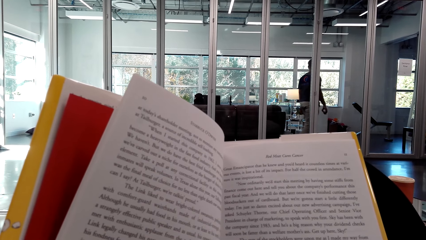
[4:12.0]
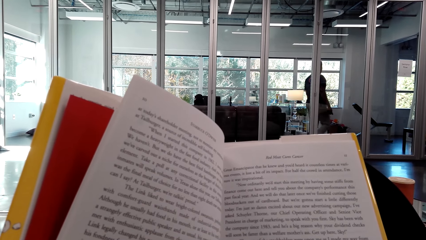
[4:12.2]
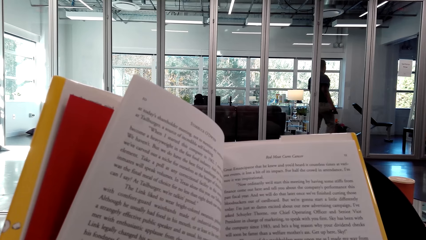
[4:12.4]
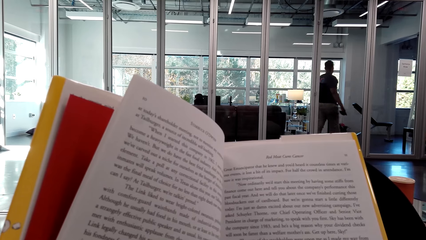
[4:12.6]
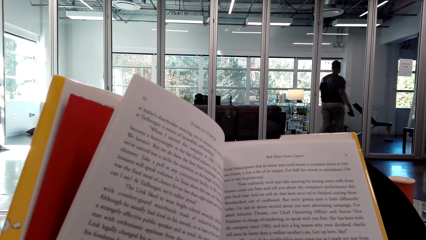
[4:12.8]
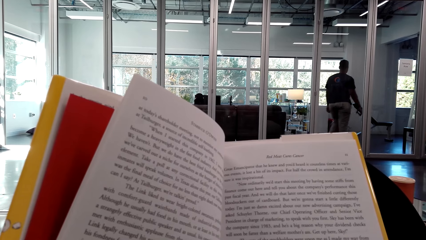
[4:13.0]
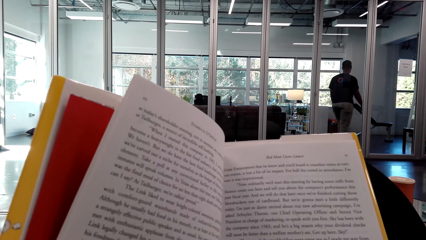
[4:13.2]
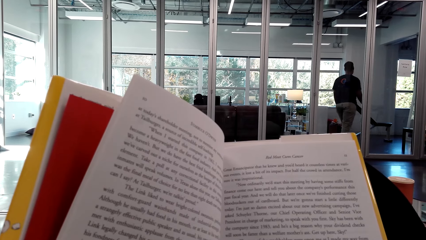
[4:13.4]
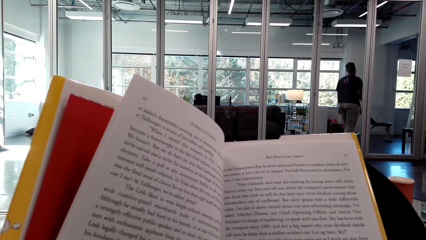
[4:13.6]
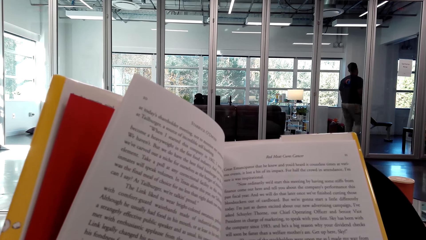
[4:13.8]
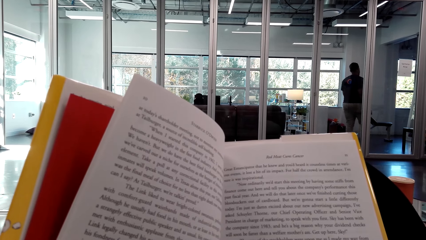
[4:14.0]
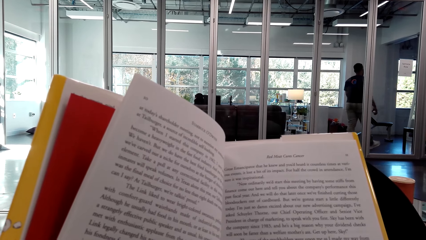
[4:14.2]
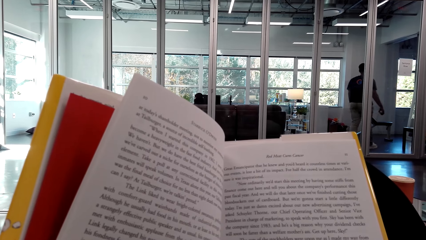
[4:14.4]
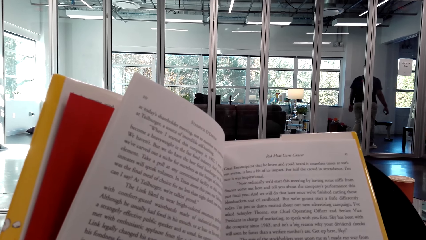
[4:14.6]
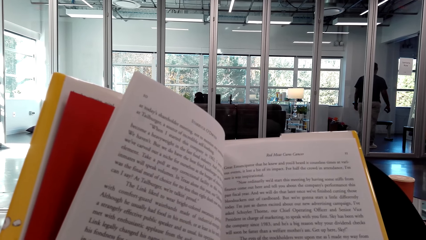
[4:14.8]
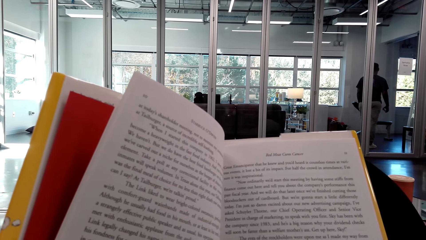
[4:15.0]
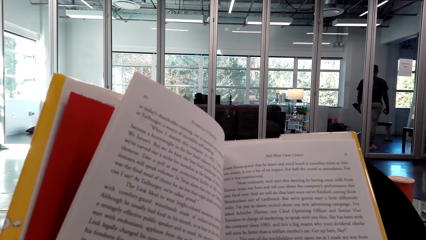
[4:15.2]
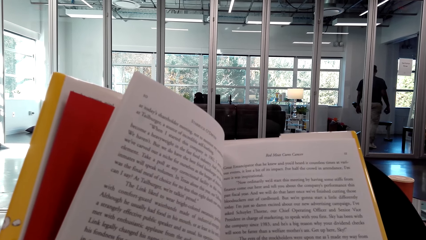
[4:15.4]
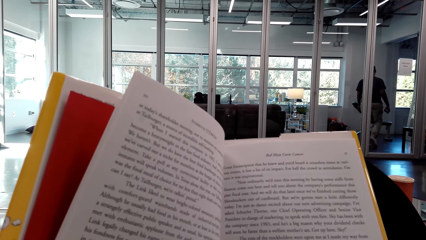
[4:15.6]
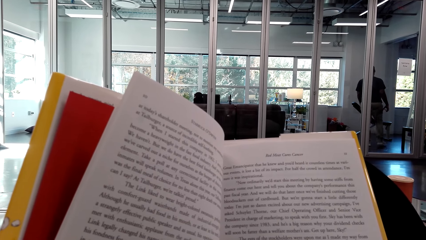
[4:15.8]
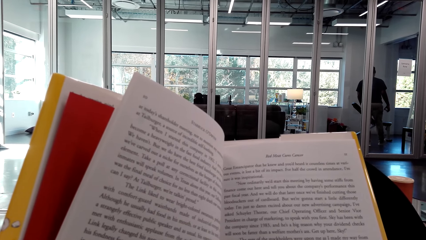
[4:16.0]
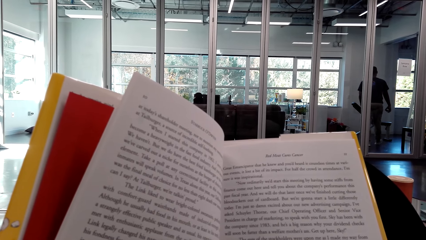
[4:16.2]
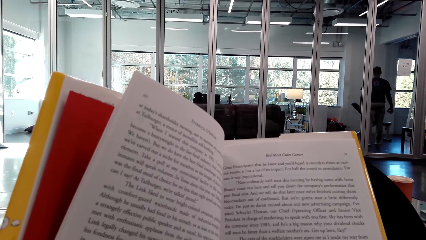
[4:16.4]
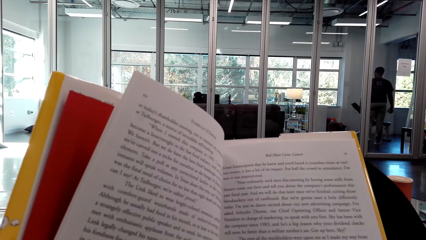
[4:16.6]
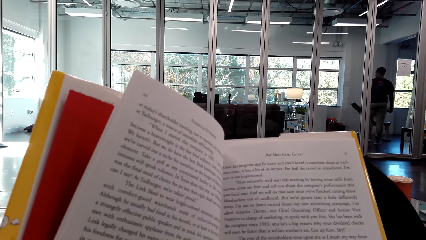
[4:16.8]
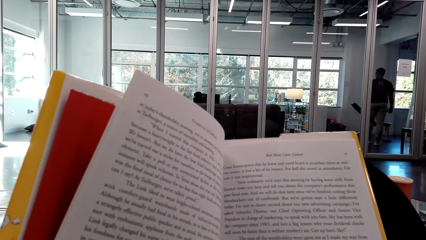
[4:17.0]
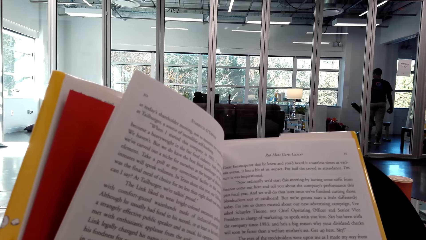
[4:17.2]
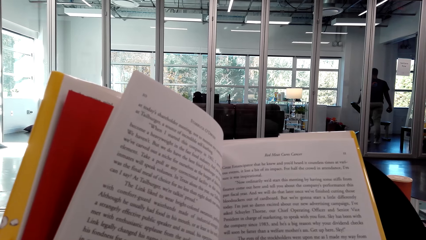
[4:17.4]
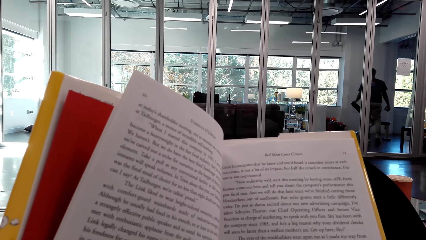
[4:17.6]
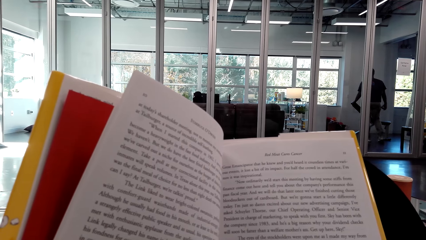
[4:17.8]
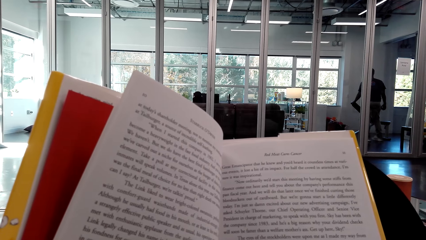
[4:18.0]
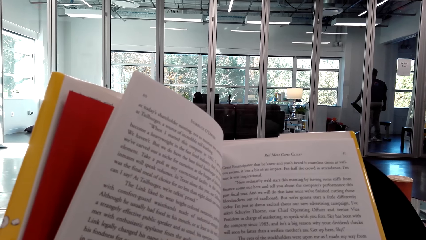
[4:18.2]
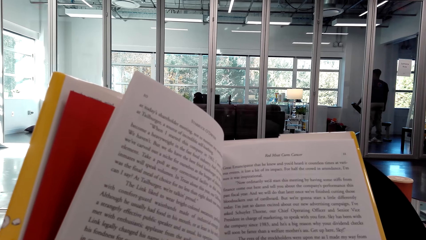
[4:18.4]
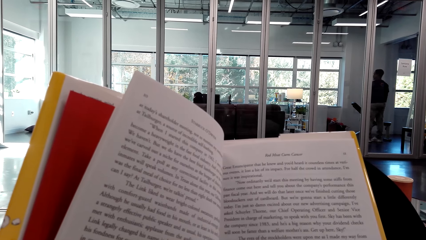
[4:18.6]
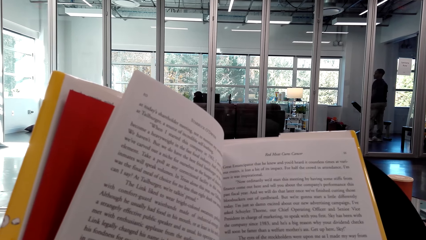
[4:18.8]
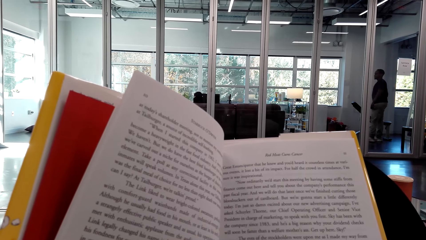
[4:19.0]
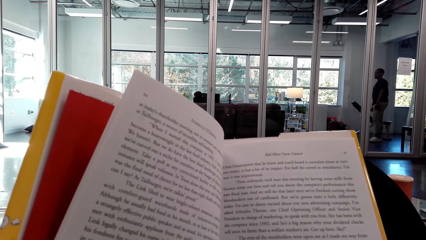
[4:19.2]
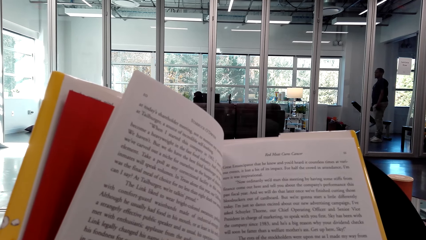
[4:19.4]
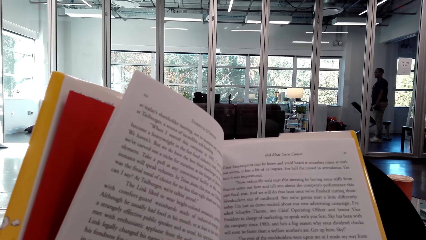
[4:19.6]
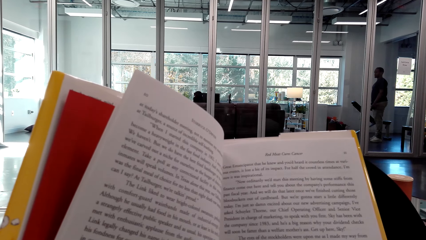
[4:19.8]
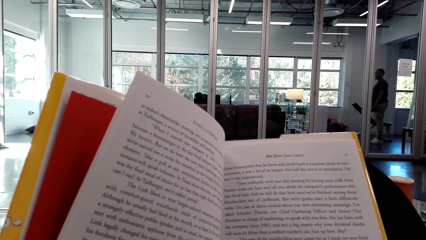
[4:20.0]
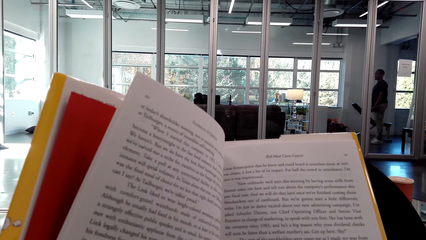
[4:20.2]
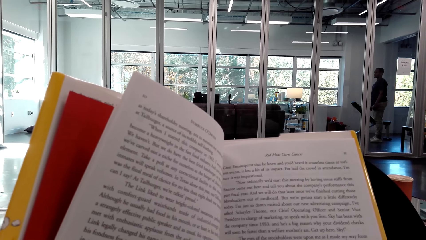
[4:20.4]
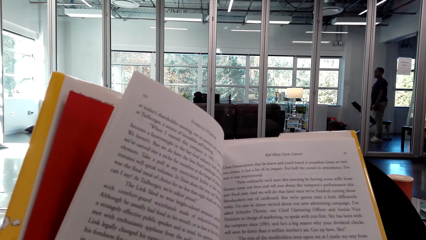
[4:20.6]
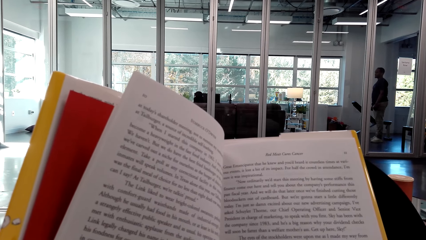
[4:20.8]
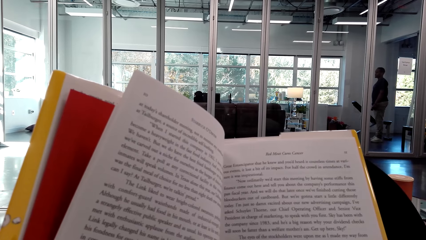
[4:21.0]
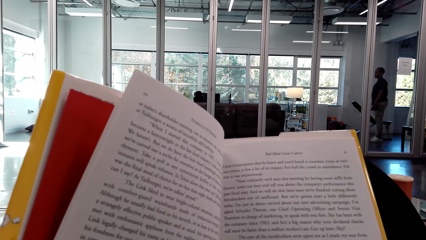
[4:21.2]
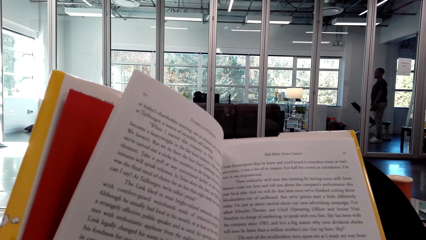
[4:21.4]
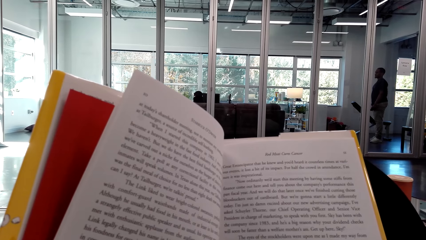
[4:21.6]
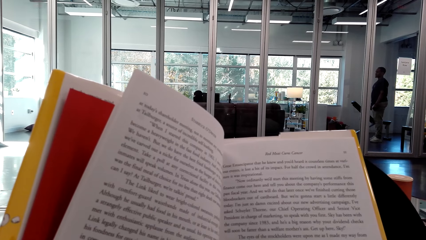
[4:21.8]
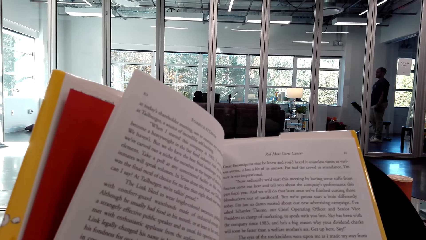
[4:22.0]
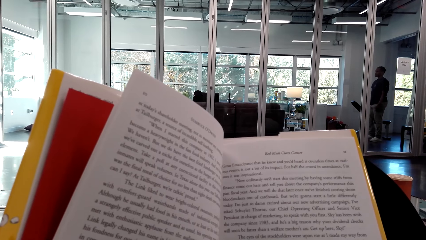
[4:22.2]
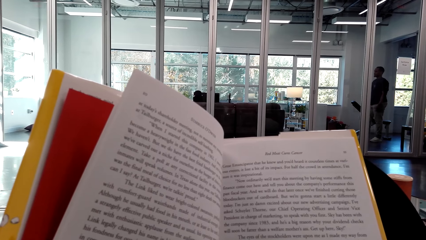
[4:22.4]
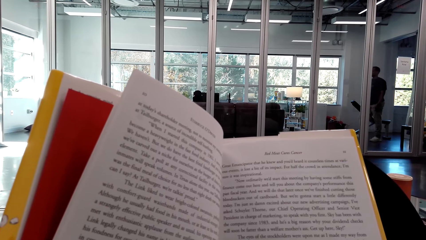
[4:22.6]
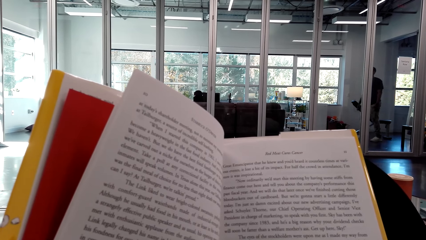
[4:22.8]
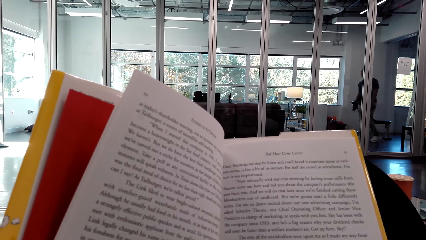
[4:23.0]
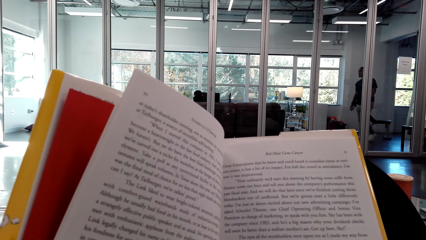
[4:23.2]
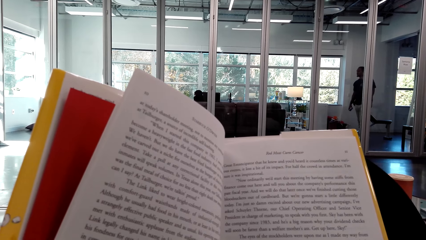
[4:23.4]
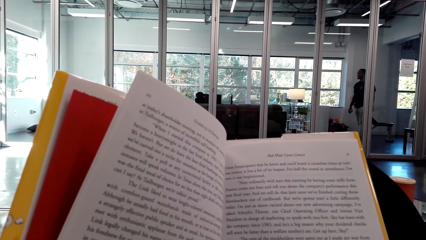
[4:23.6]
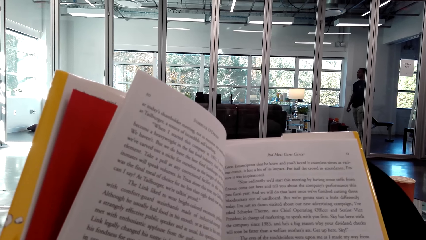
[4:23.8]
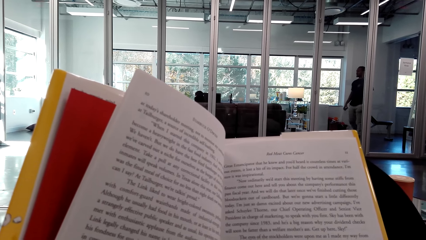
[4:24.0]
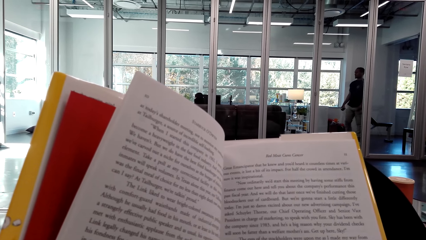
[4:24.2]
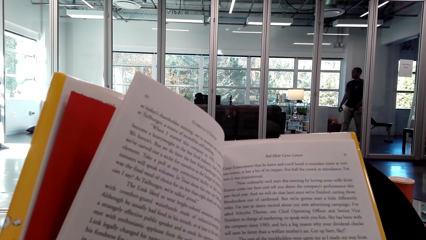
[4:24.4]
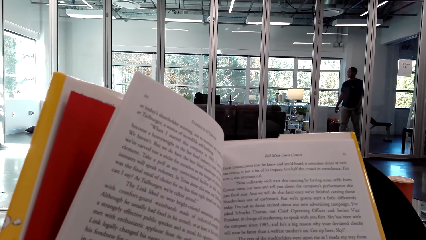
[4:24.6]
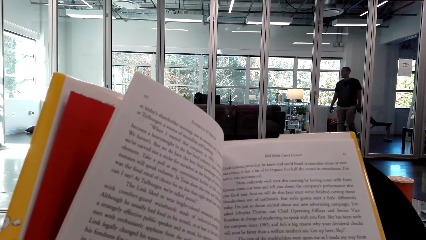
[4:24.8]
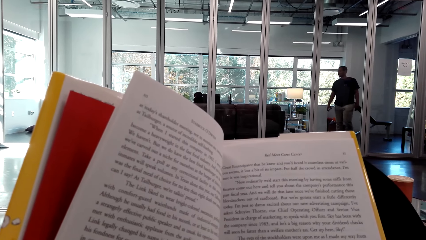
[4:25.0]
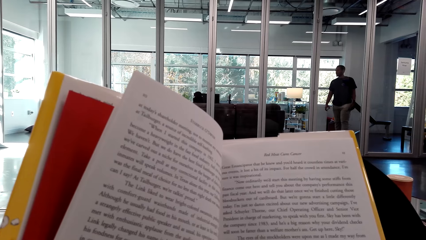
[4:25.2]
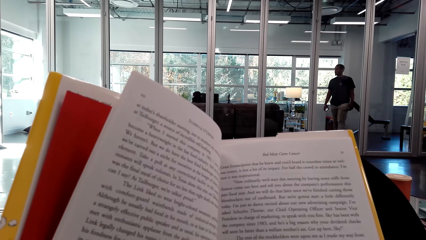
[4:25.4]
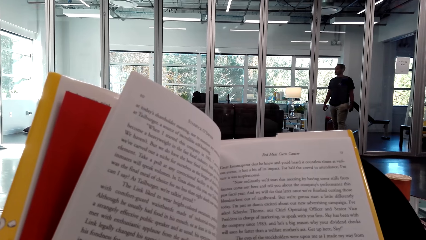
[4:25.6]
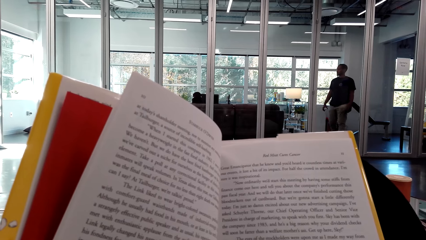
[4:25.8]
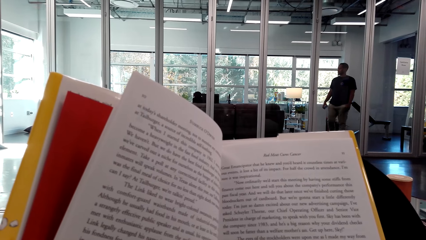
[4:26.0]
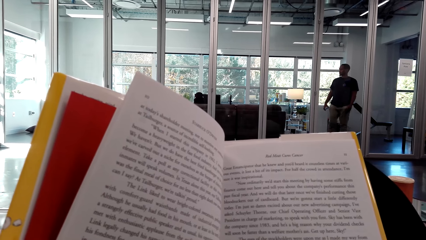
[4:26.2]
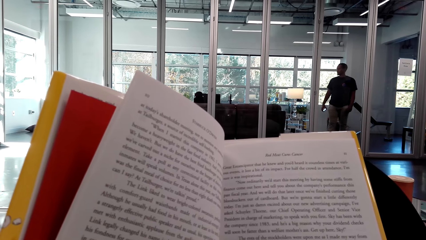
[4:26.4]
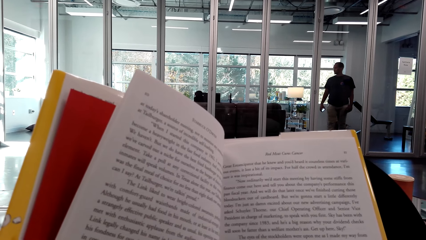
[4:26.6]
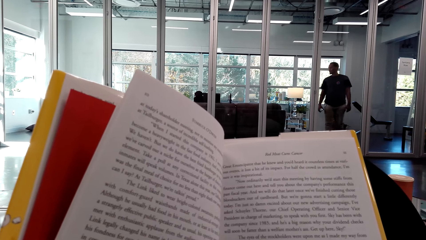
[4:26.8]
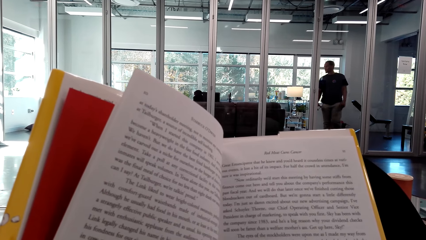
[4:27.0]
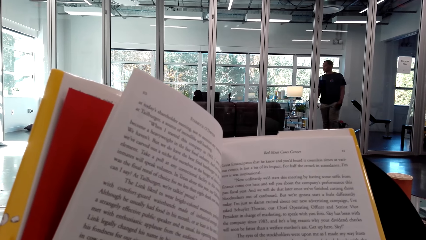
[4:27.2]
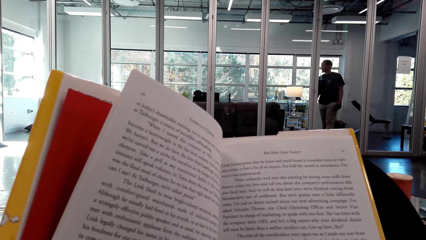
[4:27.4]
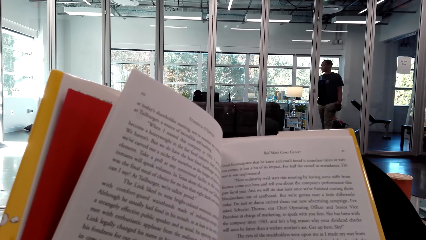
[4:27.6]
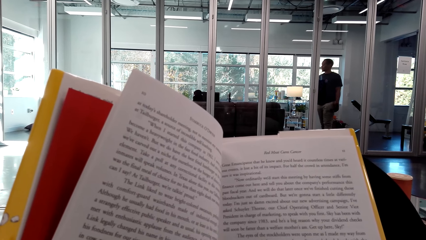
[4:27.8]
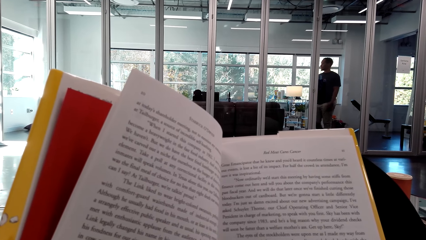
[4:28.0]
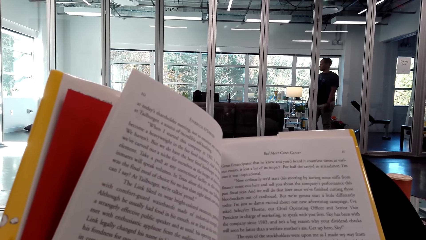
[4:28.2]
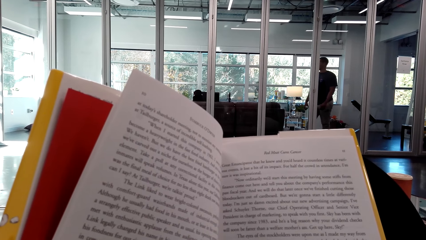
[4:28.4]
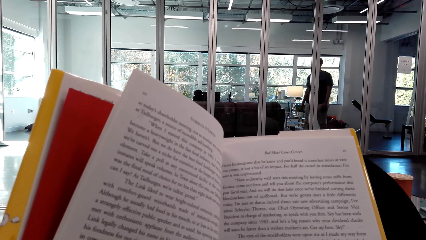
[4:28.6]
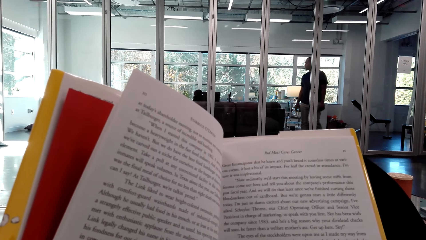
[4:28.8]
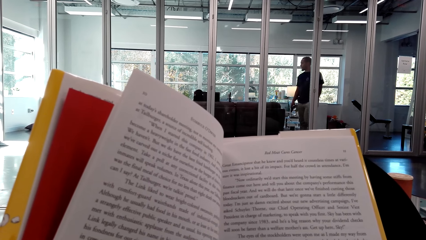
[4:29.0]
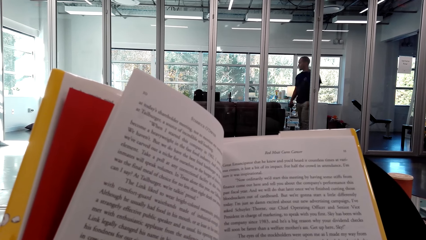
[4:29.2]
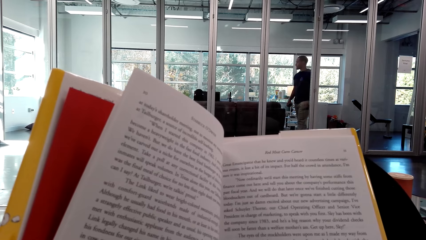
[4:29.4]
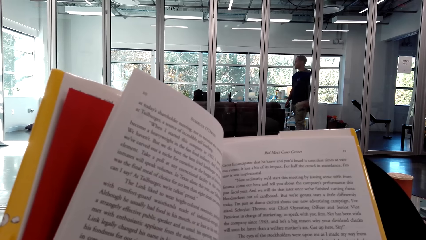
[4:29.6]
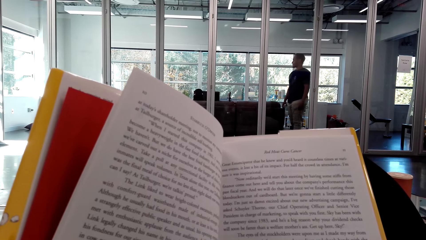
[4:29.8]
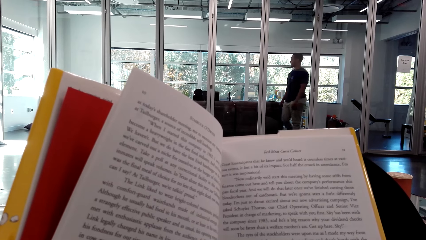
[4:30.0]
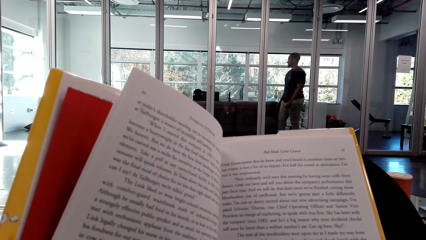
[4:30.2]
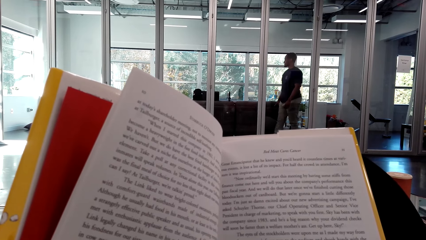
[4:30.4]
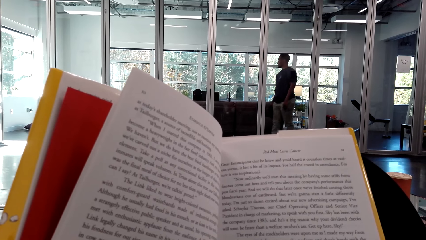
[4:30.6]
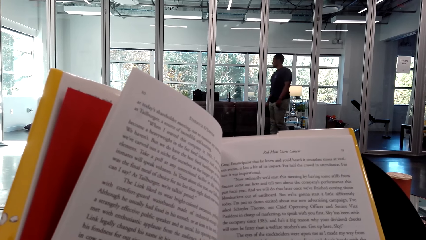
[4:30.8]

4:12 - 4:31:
A man walks around a room. The camera wearer reads a book. The man walks around the room.
